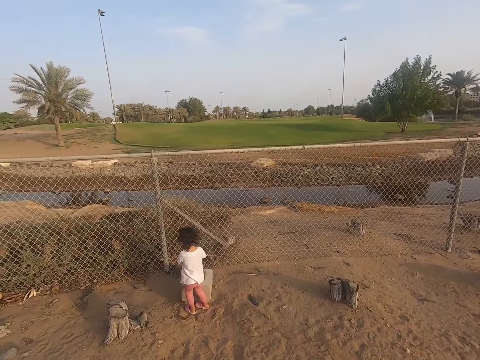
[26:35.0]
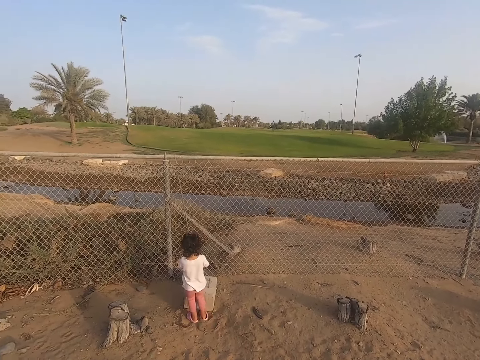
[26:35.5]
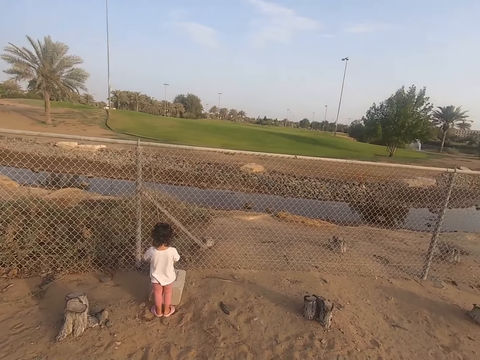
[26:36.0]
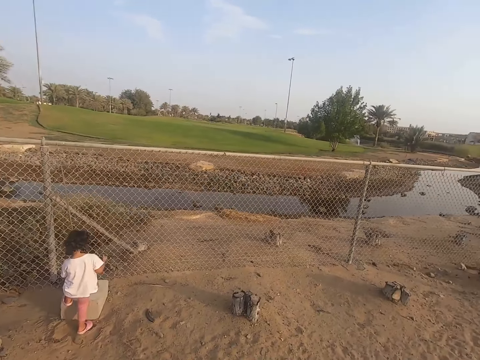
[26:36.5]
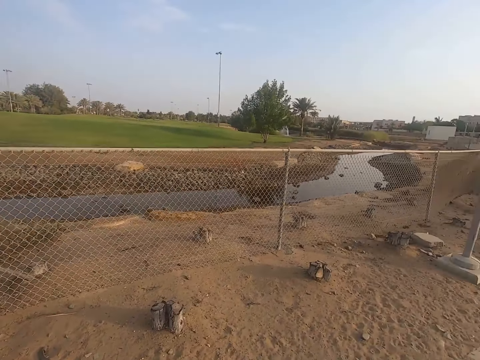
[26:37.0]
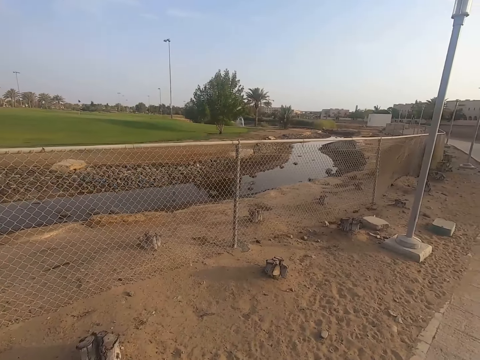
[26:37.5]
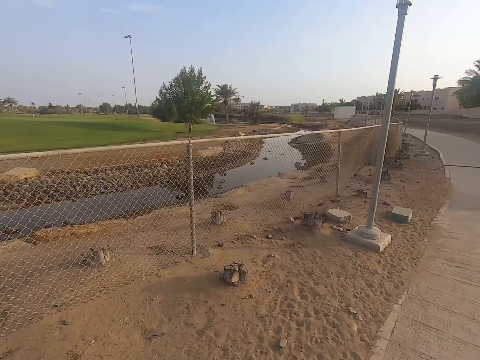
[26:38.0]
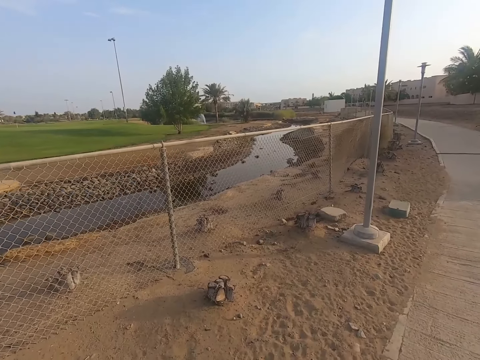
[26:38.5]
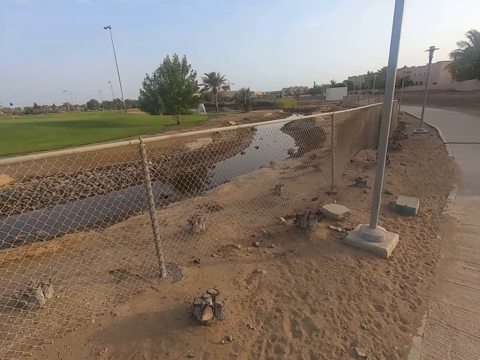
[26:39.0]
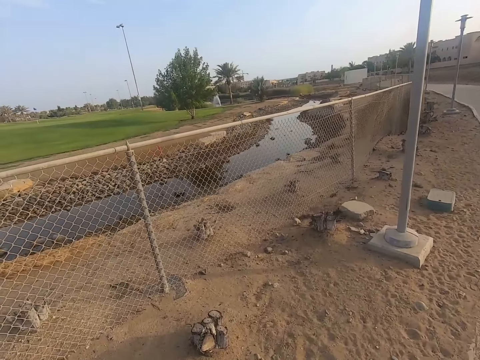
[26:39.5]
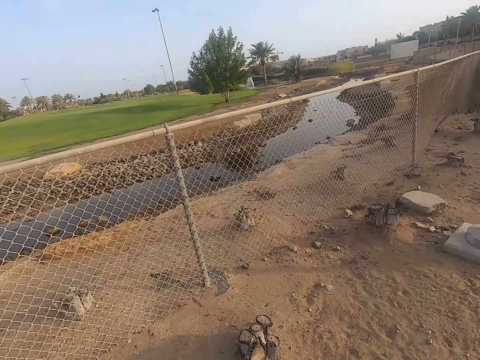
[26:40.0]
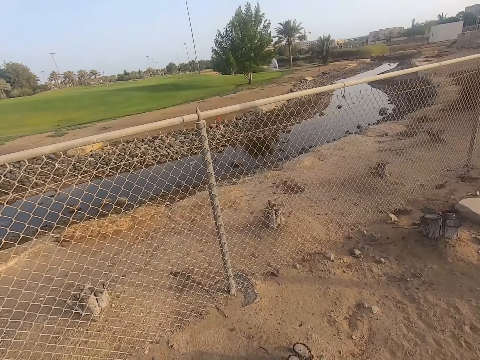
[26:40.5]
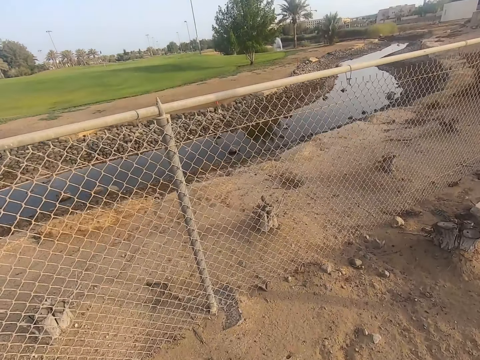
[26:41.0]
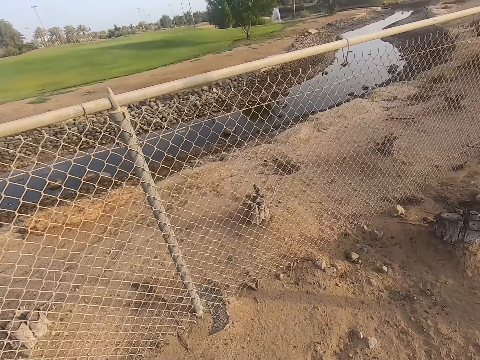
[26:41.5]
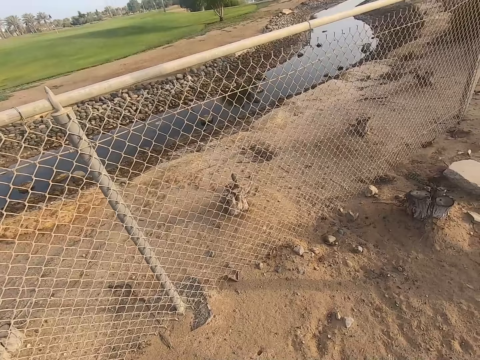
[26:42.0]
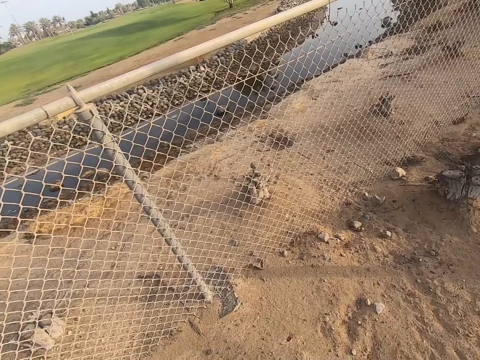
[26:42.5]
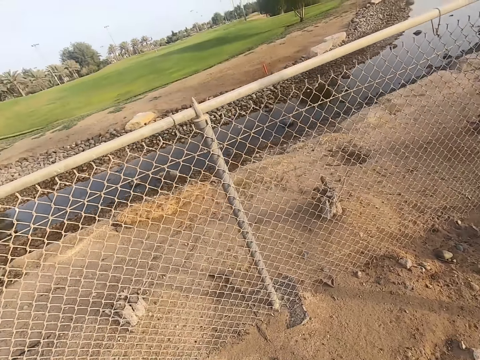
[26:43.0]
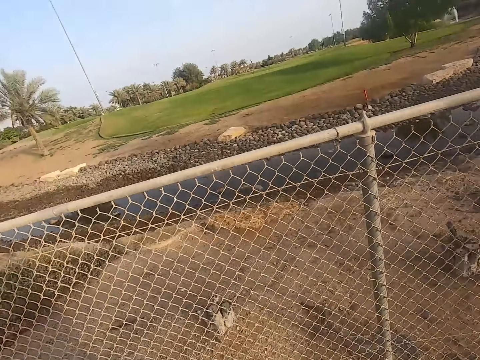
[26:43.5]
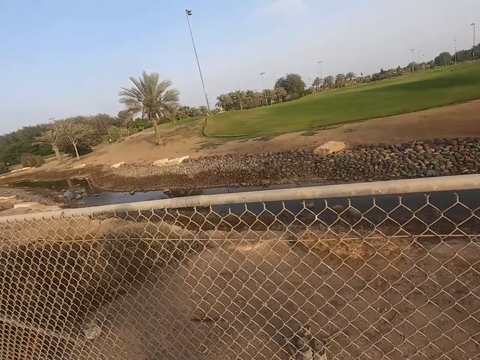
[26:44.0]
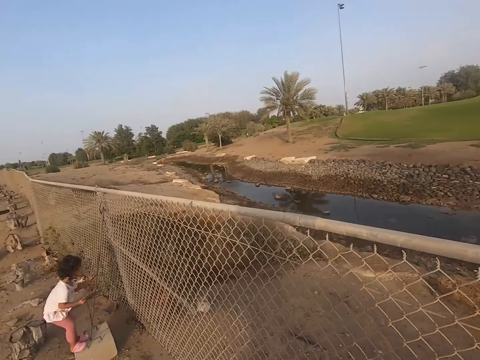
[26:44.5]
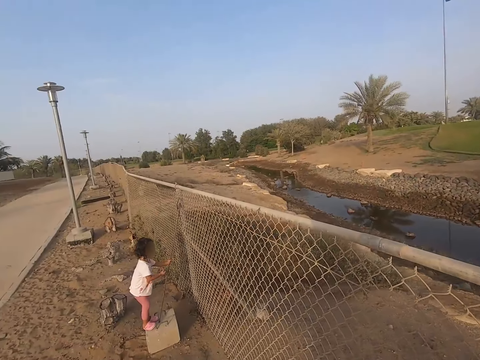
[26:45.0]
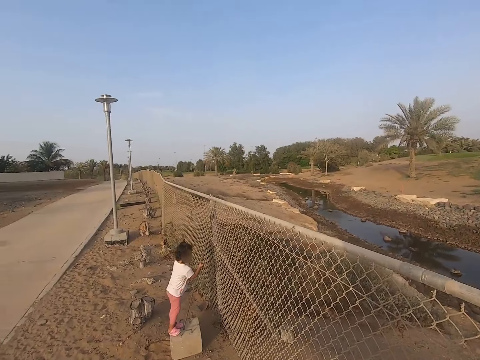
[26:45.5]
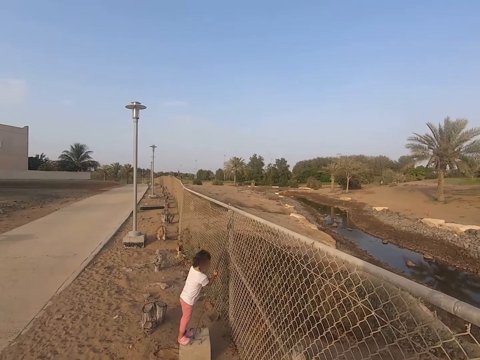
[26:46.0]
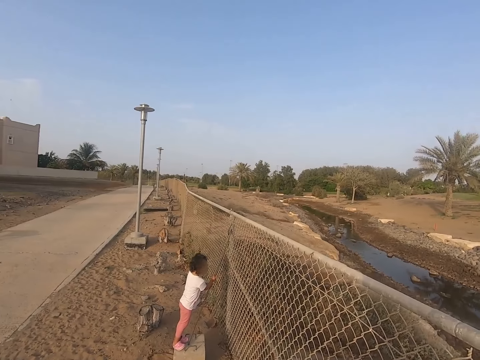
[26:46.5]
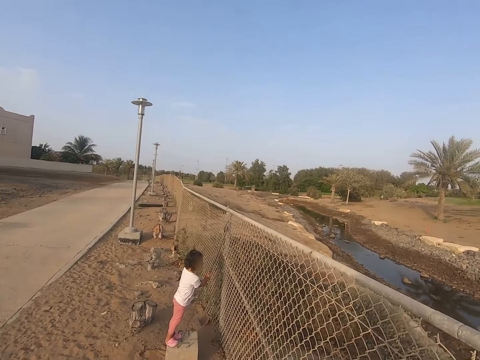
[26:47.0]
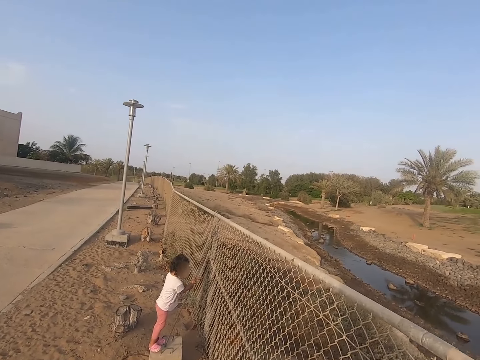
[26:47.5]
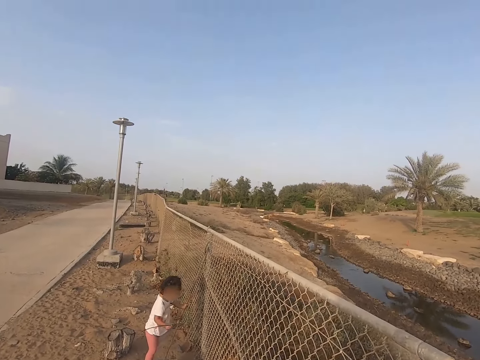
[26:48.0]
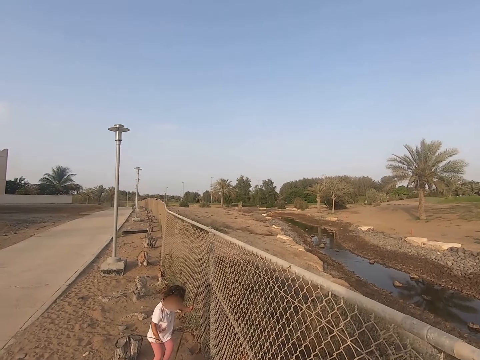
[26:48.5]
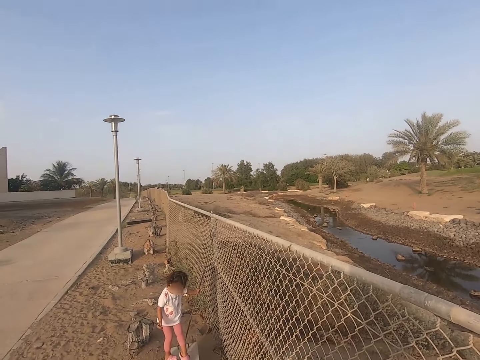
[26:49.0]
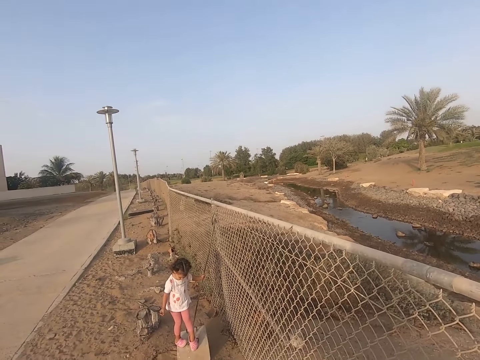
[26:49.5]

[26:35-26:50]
The camera wearer looks around. They move the camera around. A child plays with a stick. The child stands on the stone.

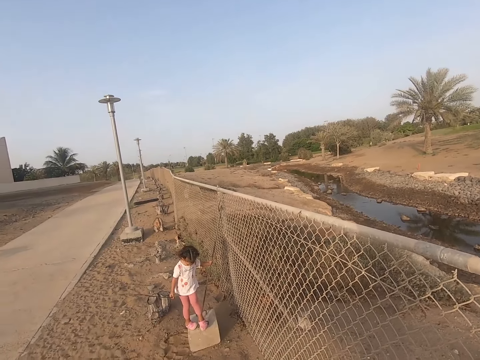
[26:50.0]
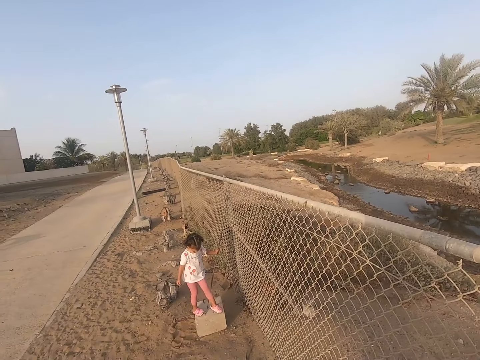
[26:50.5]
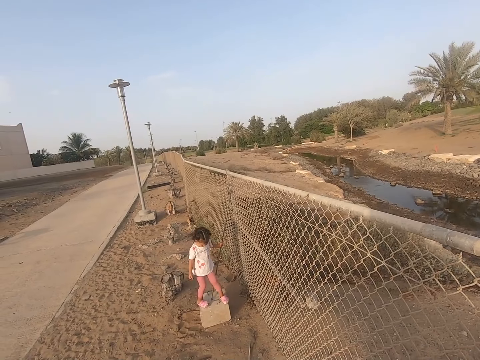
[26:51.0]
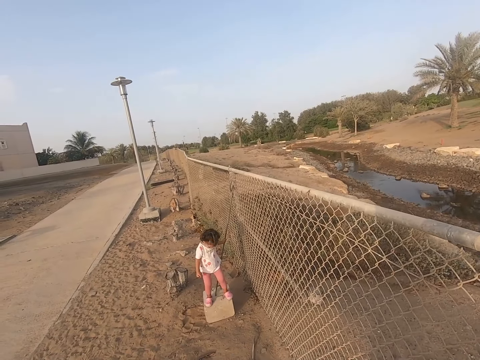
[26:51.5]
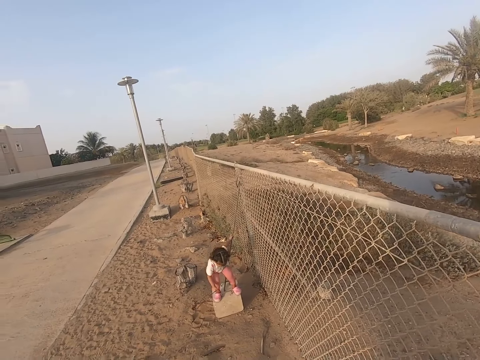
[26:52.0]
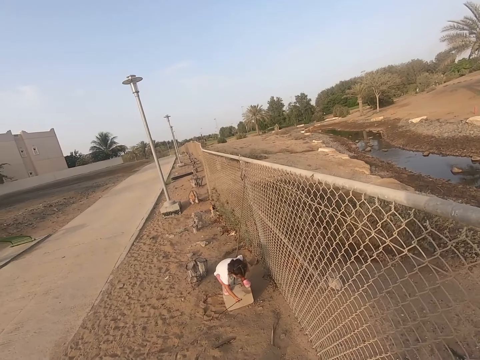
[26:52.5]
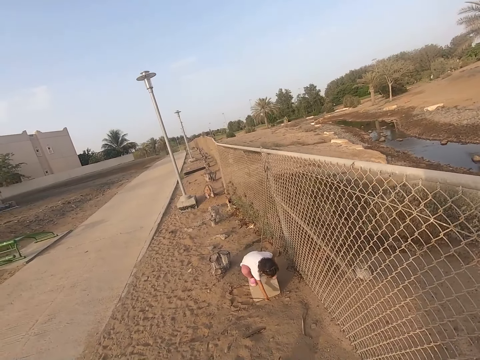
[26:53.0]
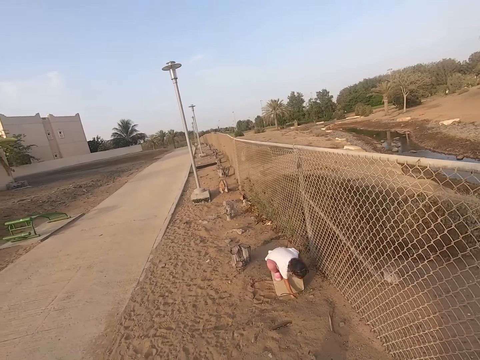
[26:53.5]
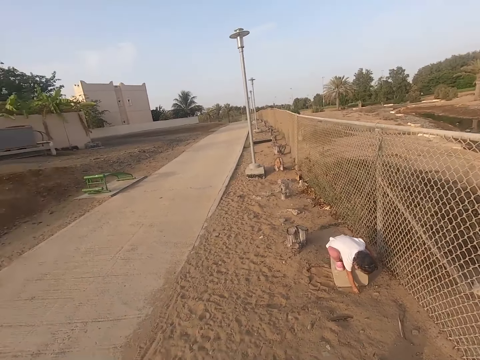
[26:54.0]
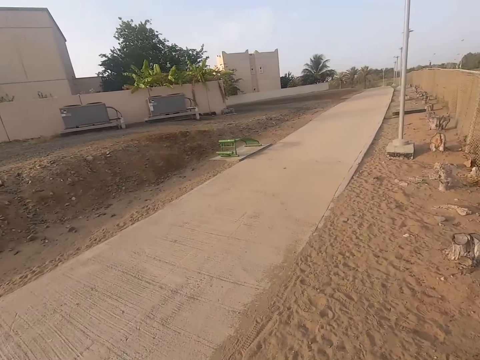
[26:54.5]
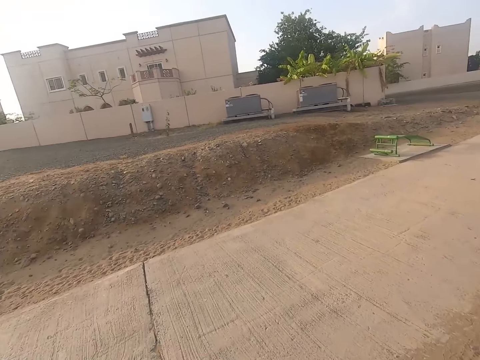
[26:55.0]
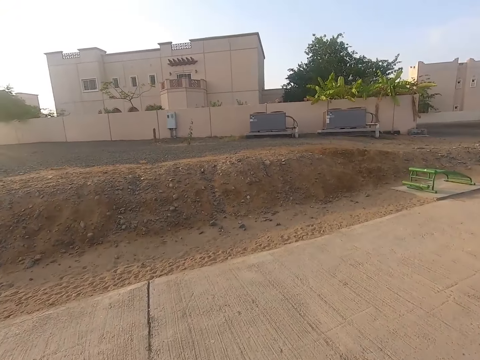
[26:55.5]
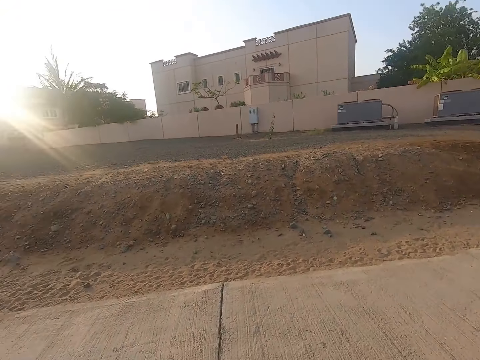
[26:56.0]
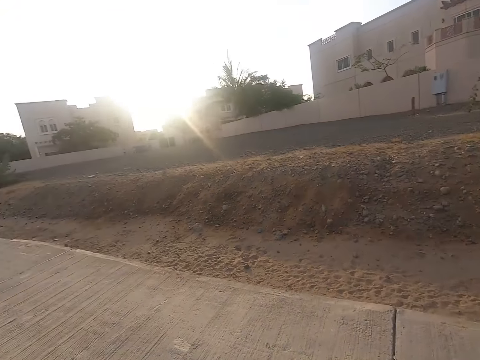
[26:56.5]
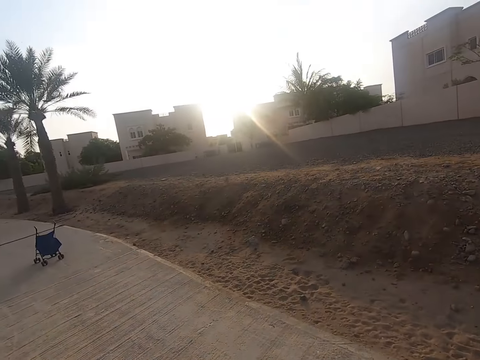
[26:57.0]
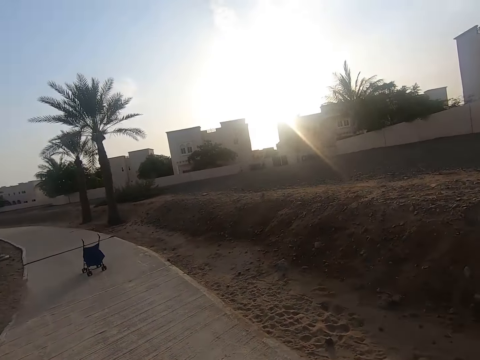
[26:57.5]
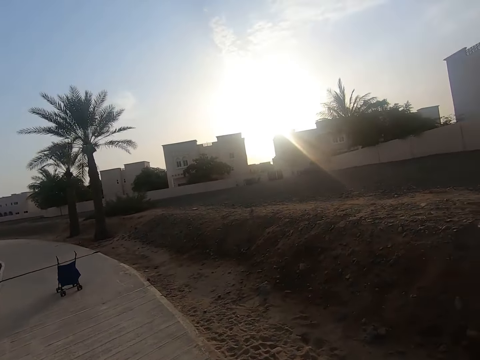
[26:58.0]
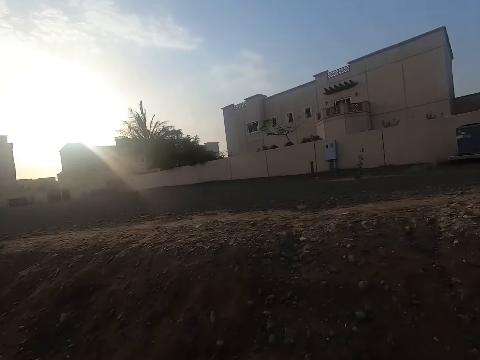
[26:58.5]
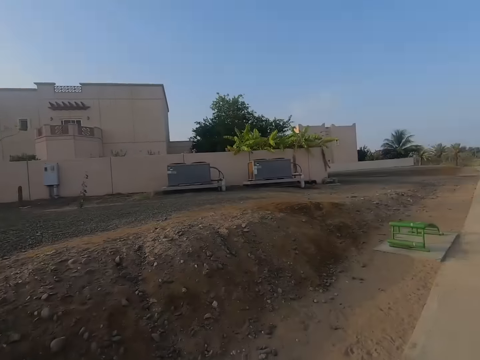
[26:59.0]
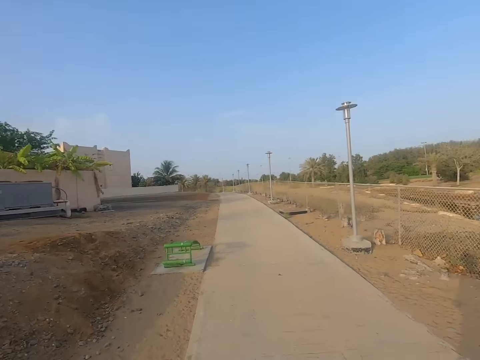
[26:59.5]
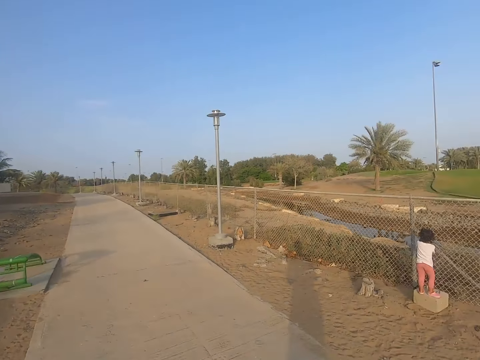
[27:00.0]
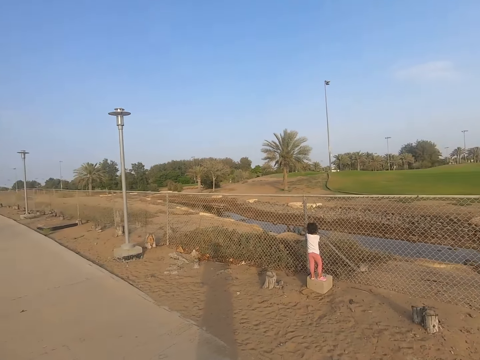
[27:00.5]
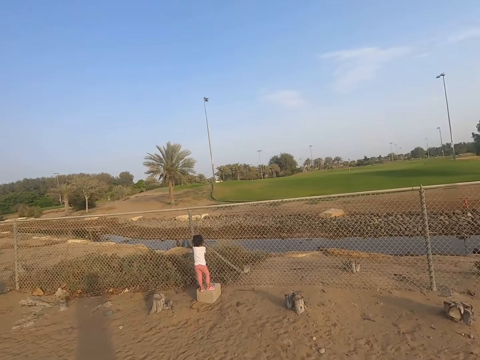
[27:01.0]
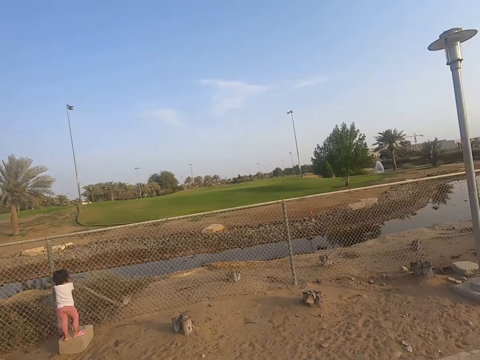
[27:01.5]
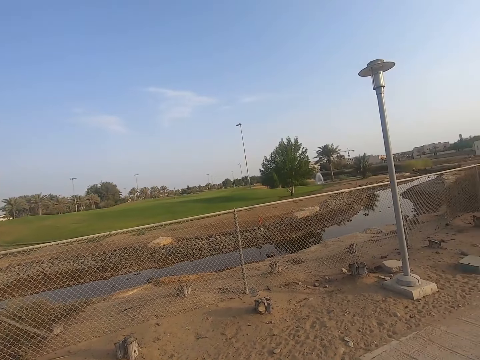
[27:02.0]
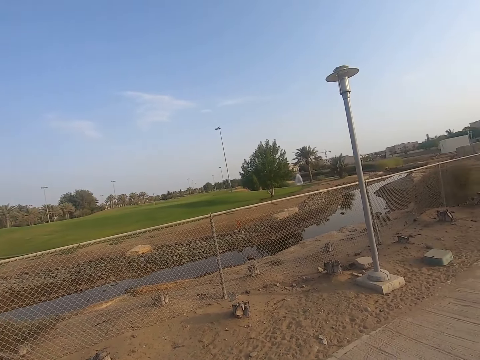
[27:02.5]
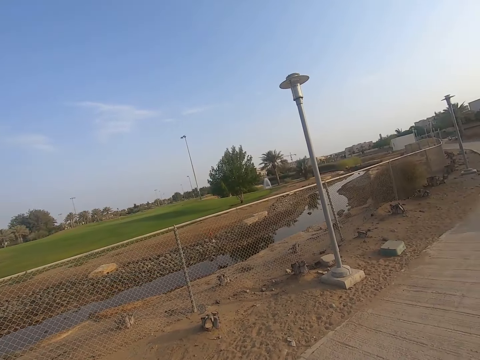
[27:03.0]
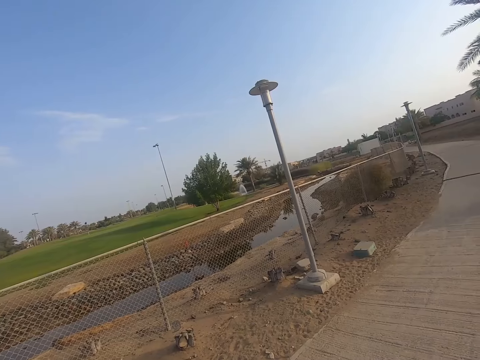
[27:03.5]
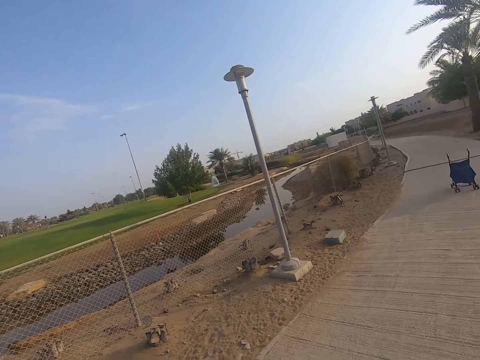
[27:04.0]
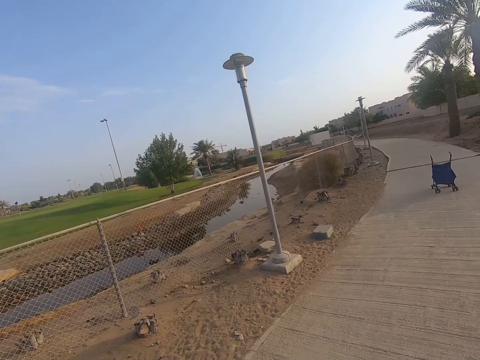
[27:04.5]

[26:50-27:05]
The camera wearer looks around. They move the camera around. A child plays with a stick. The camera wearer looks around.
